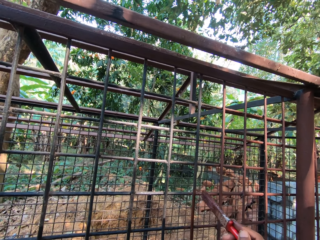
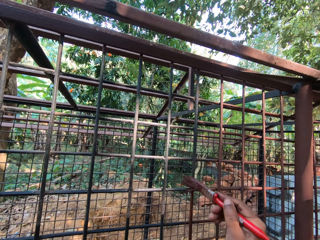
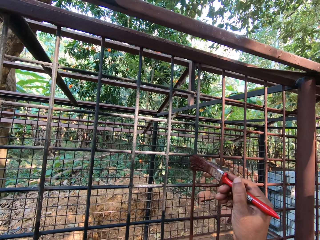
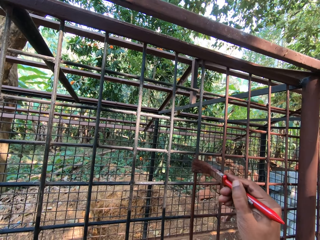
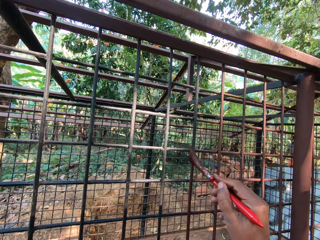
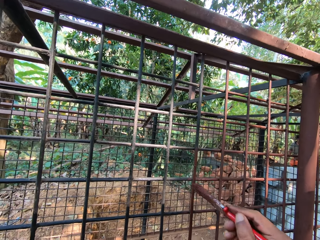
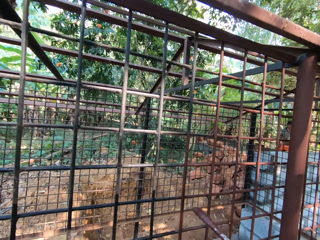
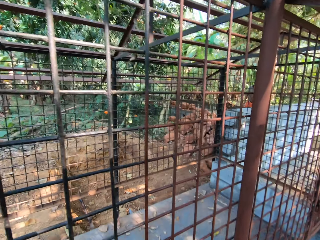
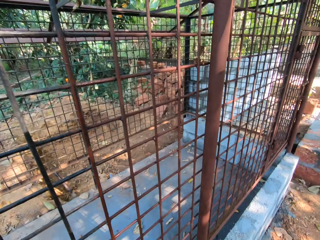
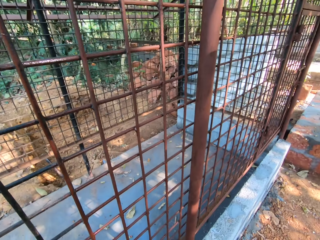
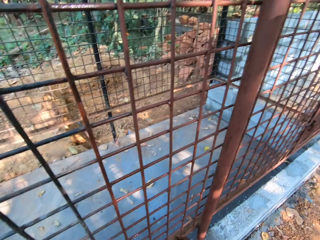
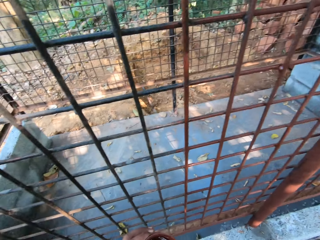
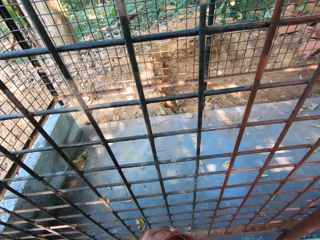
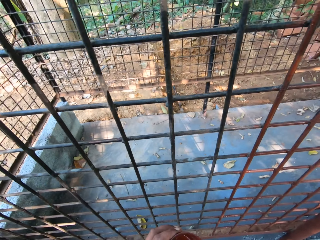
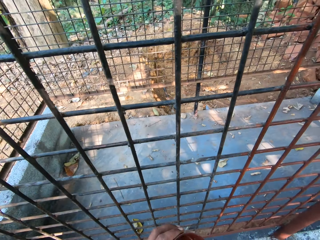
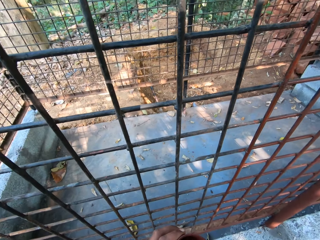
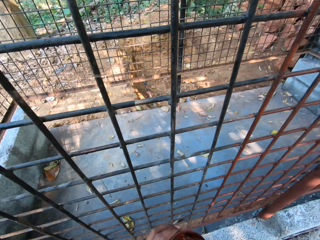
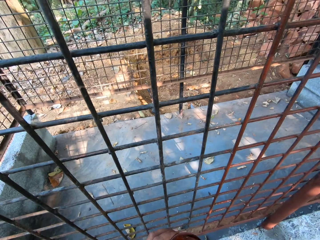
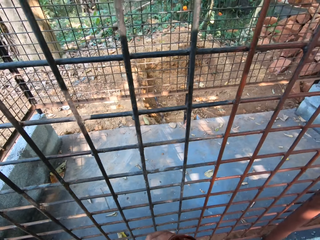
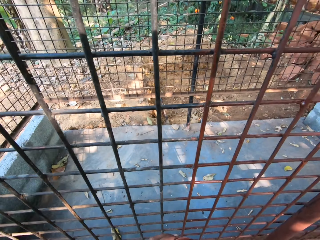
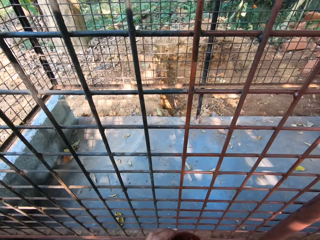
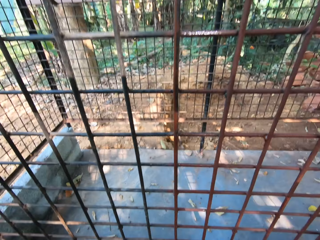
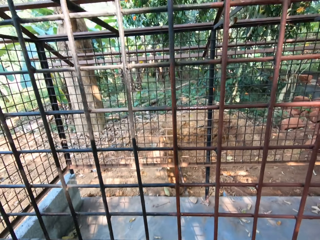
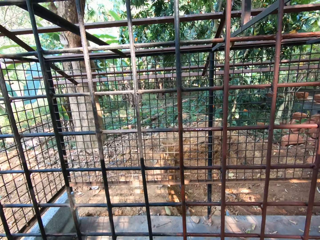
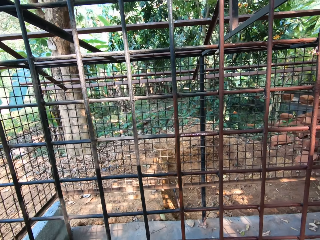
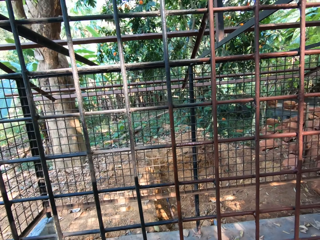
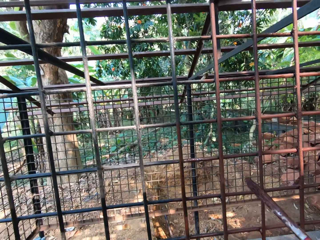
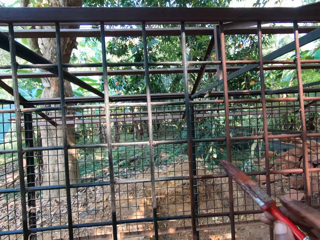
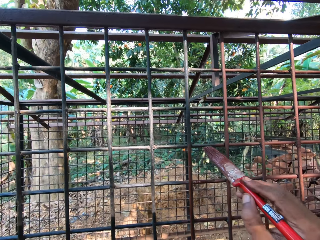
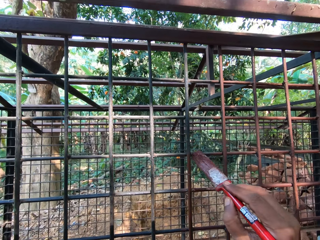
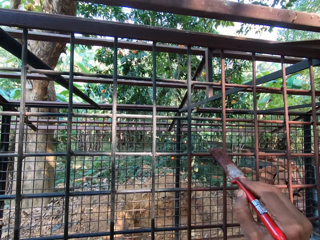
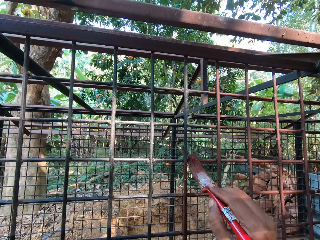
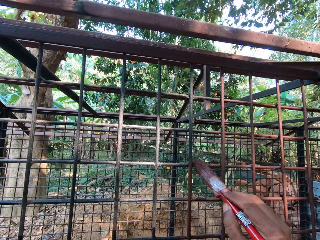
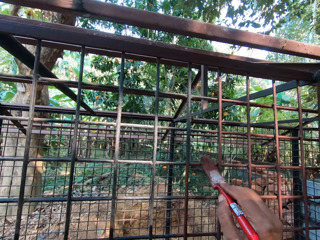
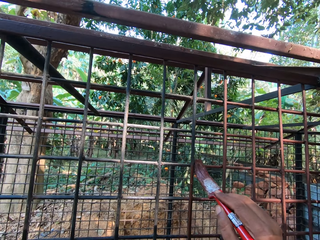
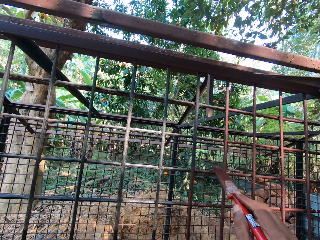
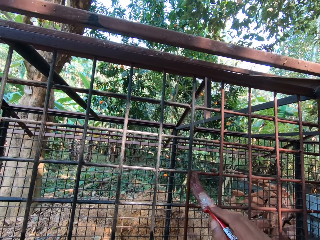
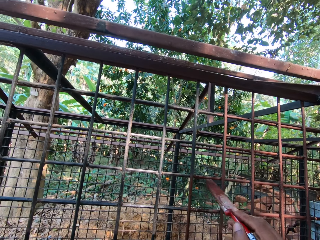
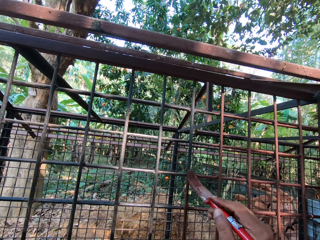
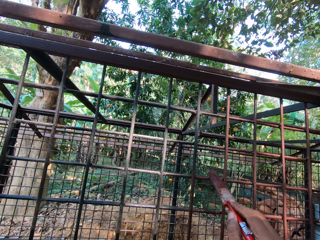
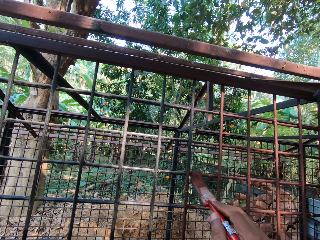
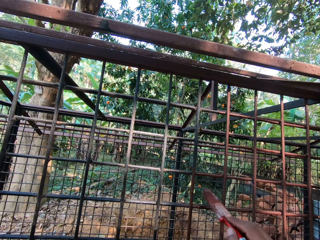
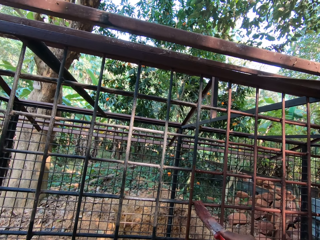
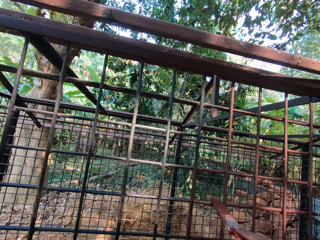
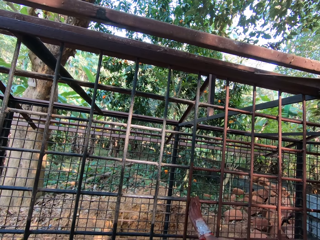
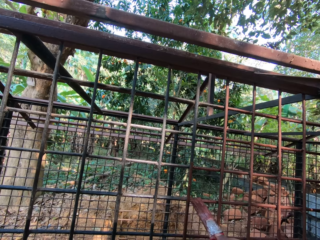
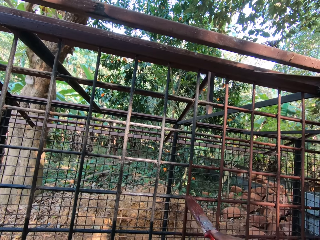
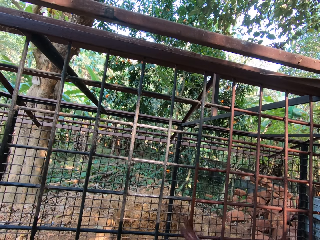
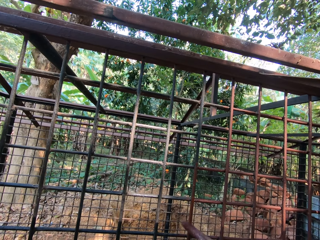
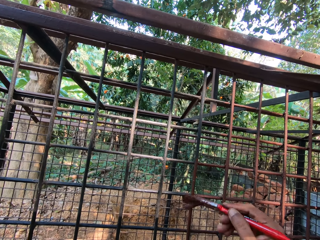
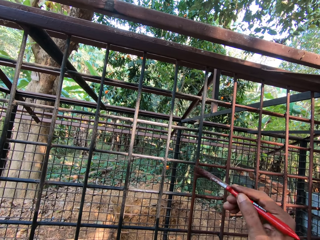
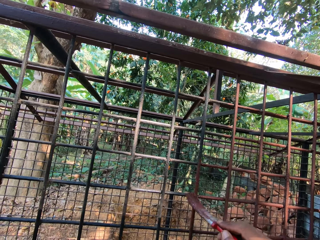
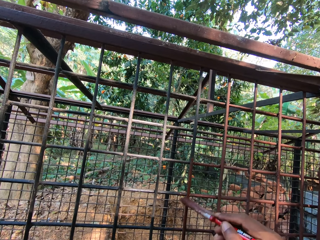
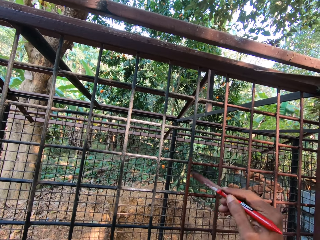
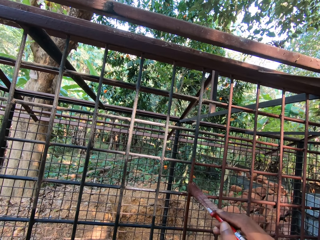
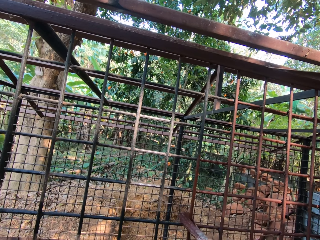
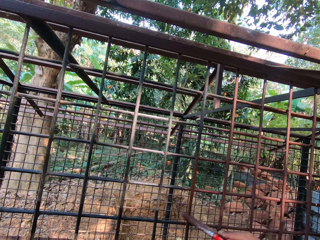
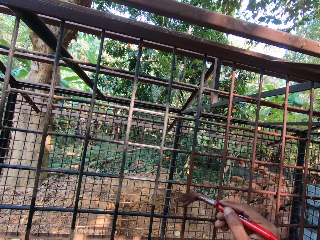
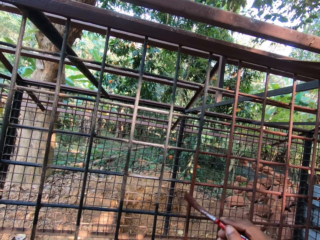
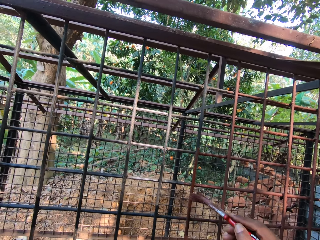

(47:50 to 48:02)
The camera wearer moves the paintbrush. He makes a step and looks at the wire mesh or metal cage. He dips the paintbrush in the cup with his right hand. He stirs paint with the paintbrush. He makes a step. He looks at the paintbrush. He lifts the paintbrush. He paints the metal cage with the paintbrush in his right hand.

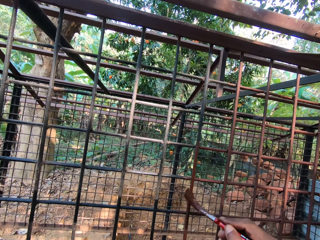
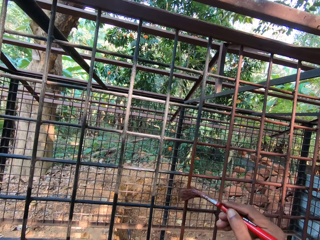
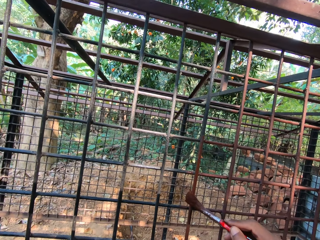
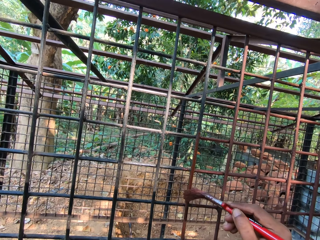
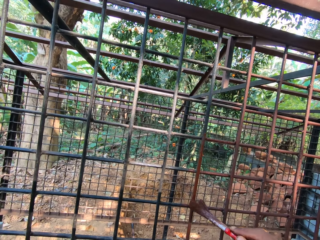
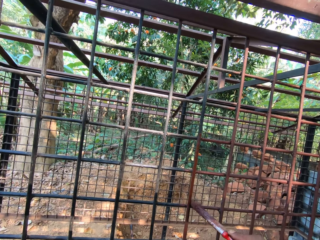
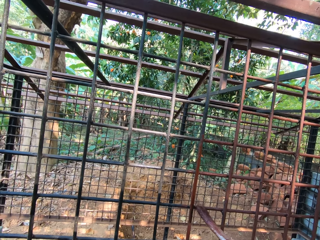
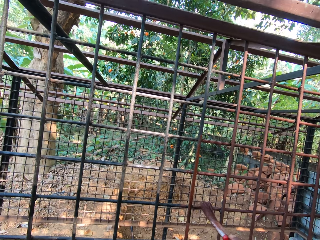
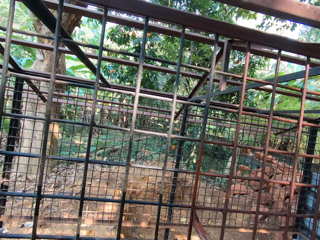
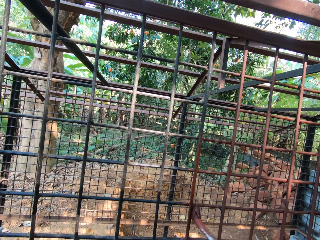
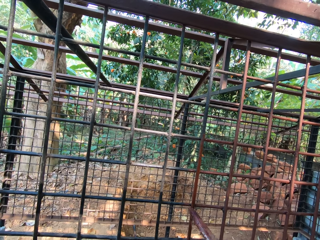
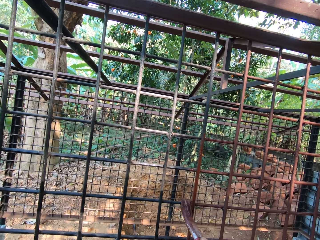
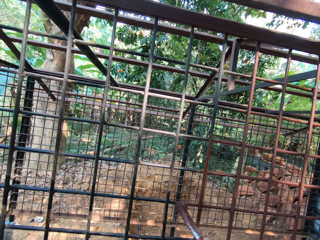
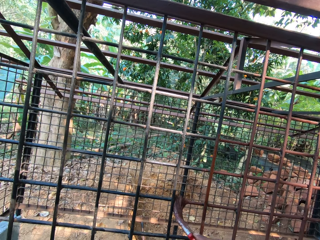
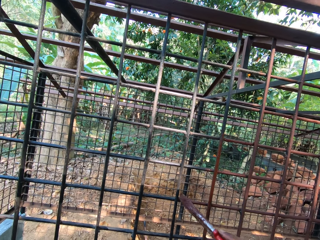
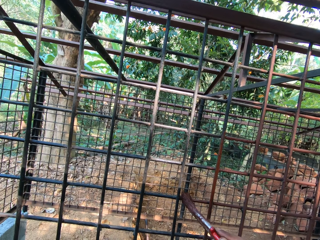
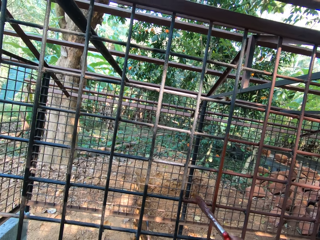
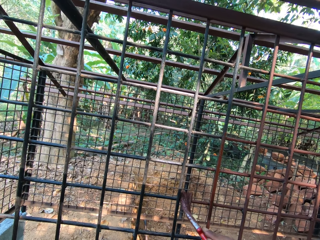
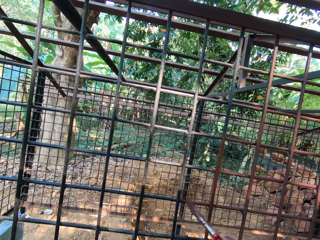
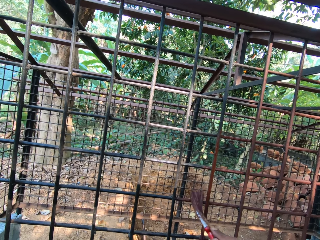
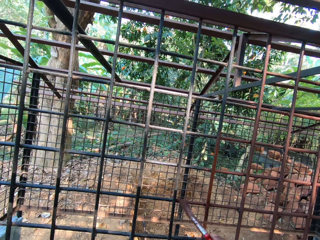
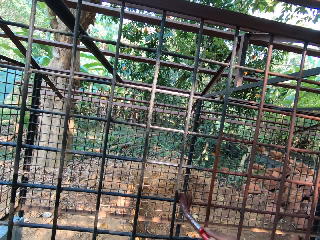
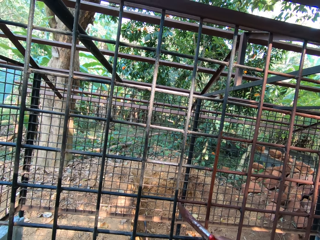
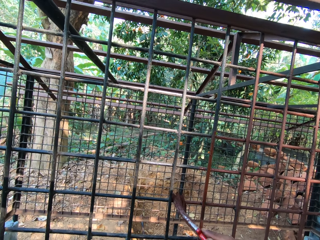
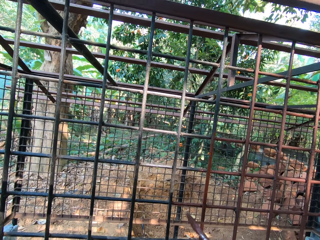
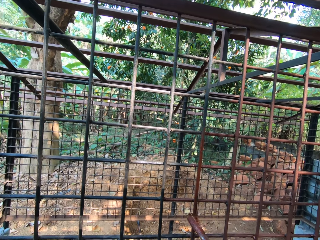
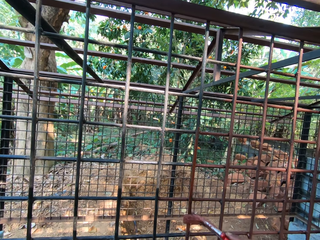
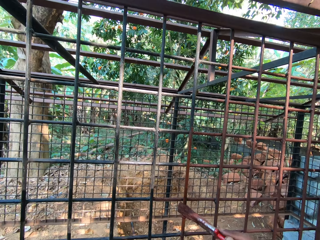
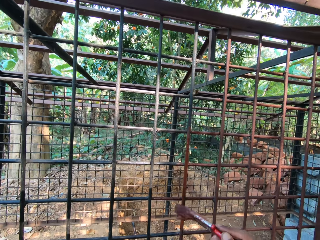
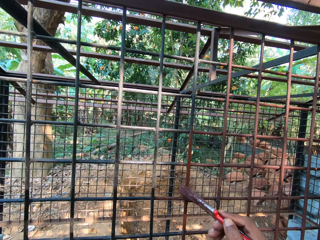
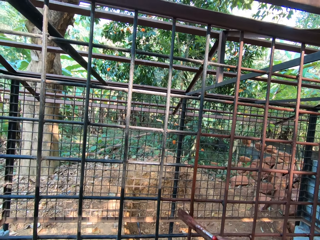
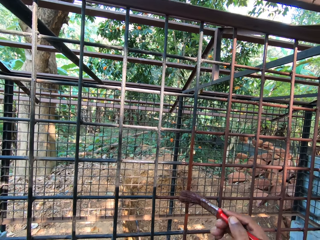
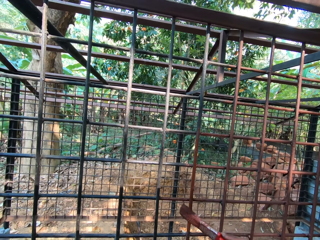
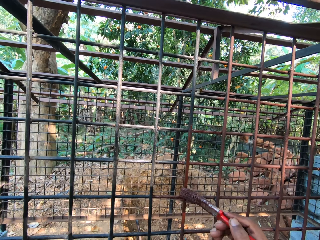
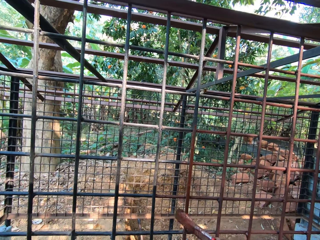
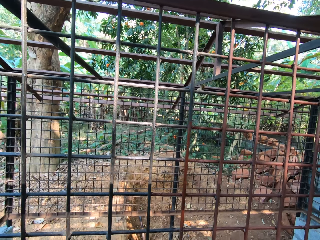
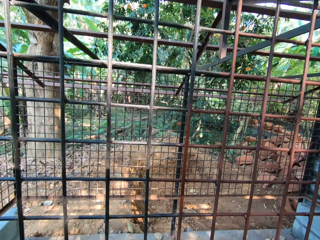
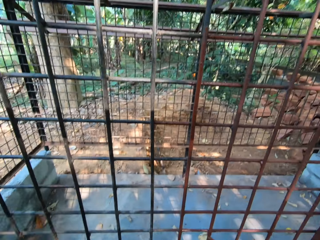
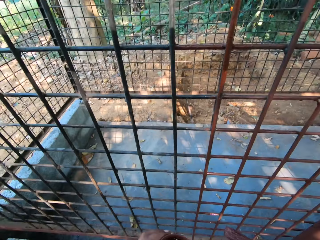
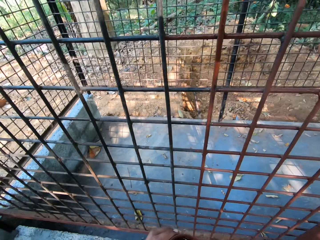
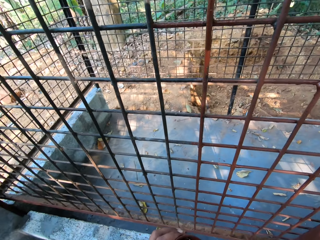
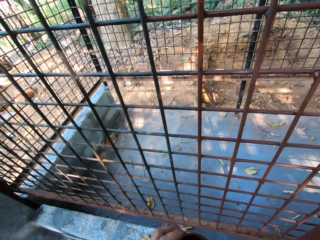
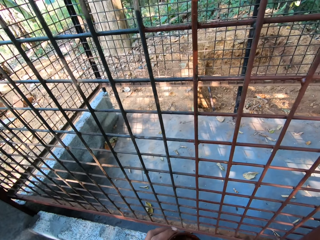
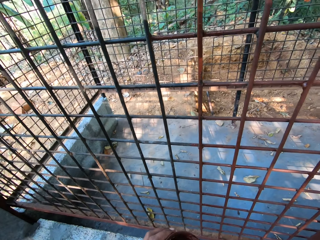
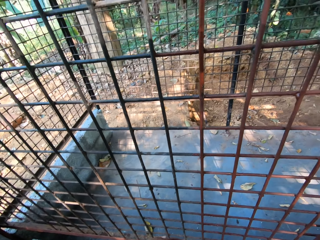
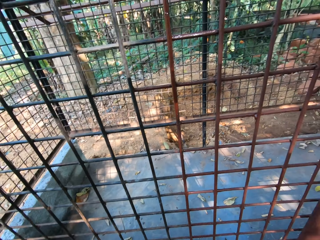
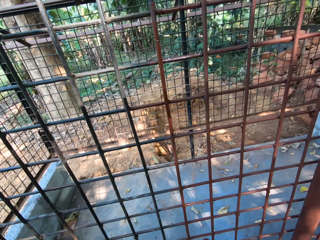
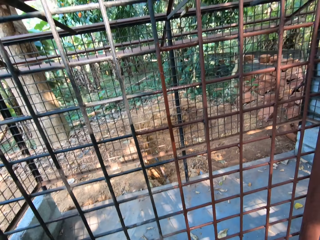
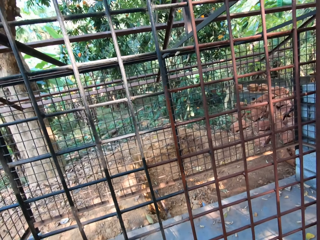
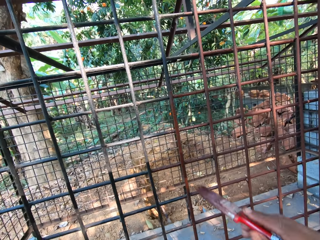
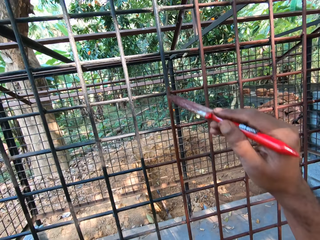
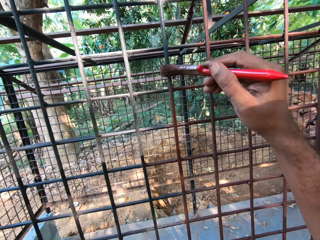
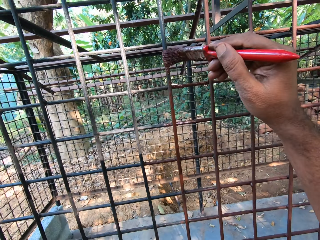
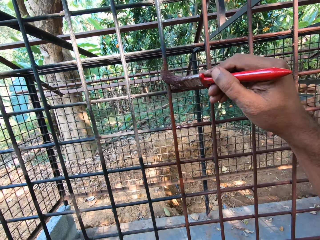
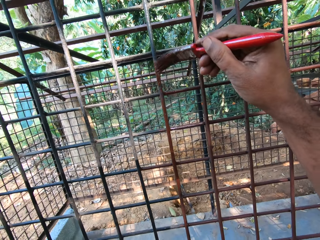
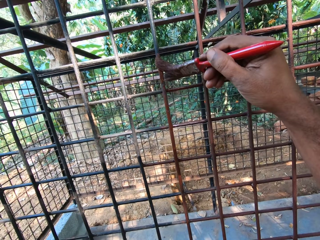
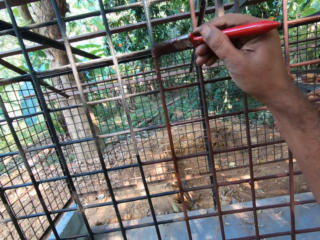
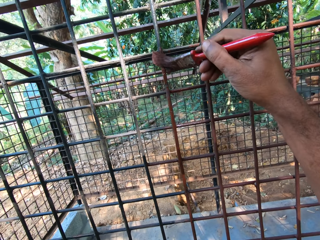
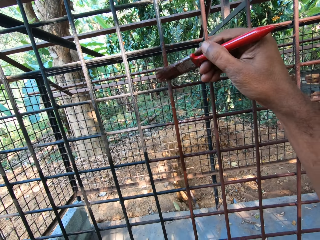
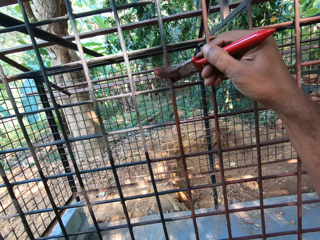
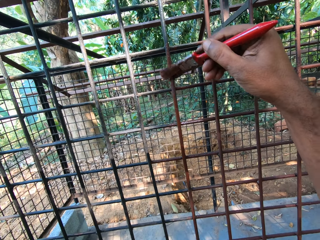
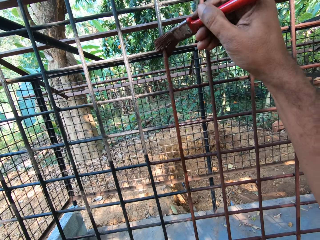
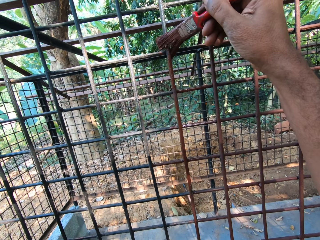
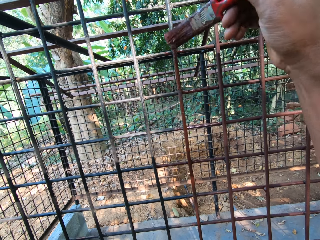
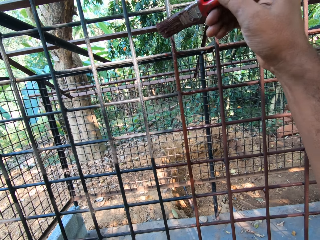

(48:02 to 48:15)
The camera wearer moves the paintbrush. He dips the paintbrush in the cup with his right hand. He stirs the paint with the paintbrush. He looks at the wire mesh or metal cage. He lifts the paintbrush. He paints the metal cage with the paintbrush in his right hand.
